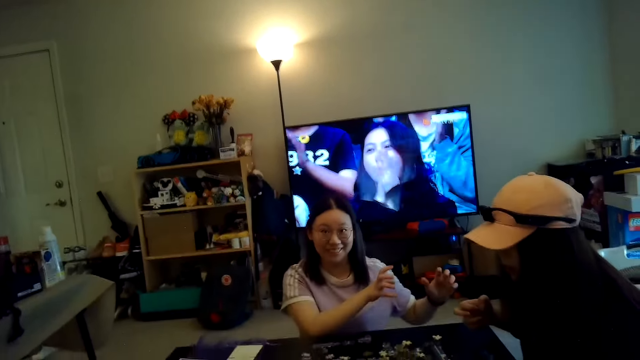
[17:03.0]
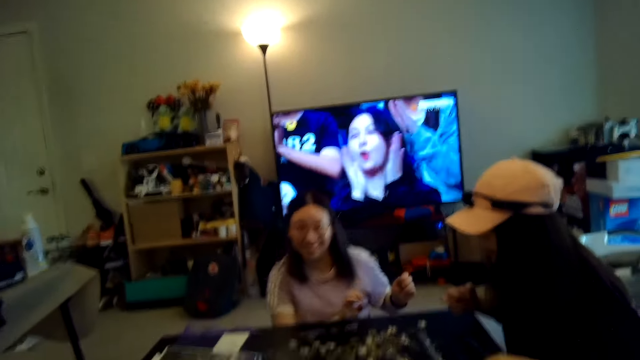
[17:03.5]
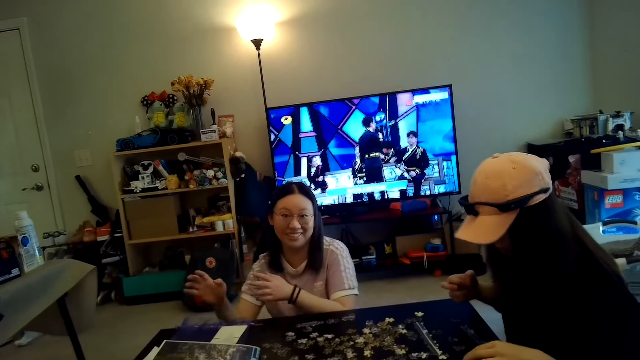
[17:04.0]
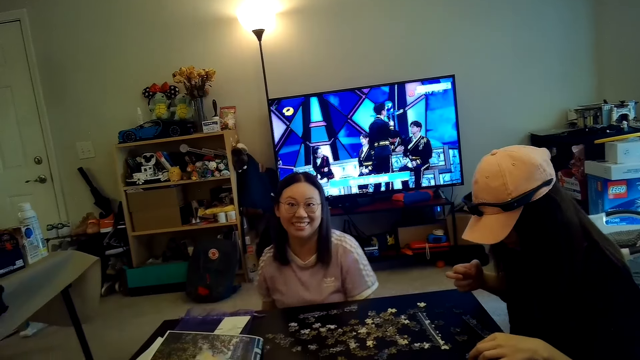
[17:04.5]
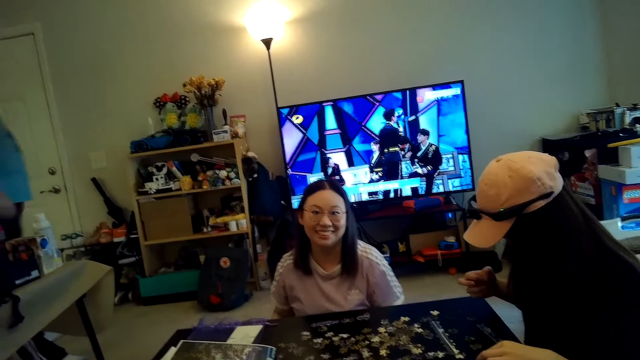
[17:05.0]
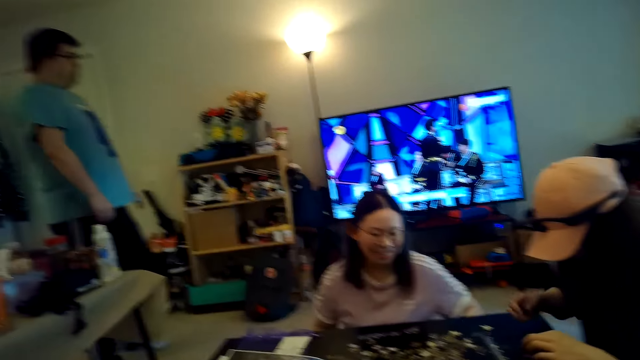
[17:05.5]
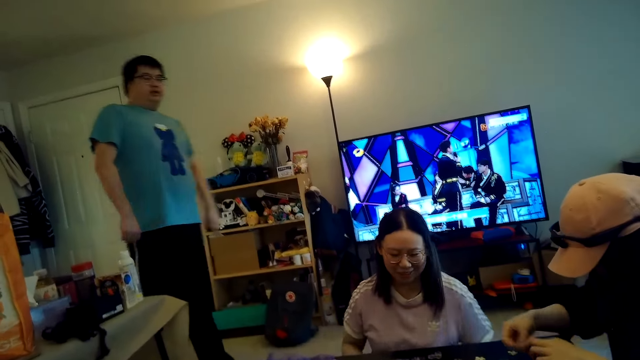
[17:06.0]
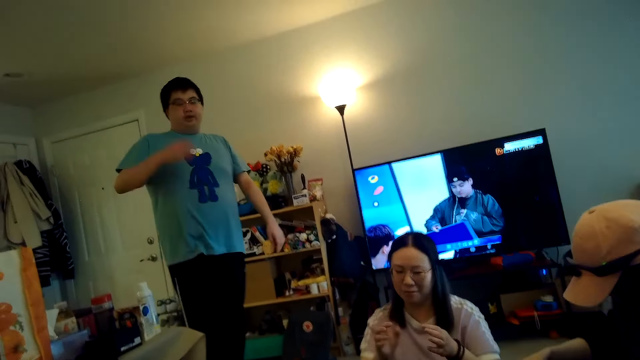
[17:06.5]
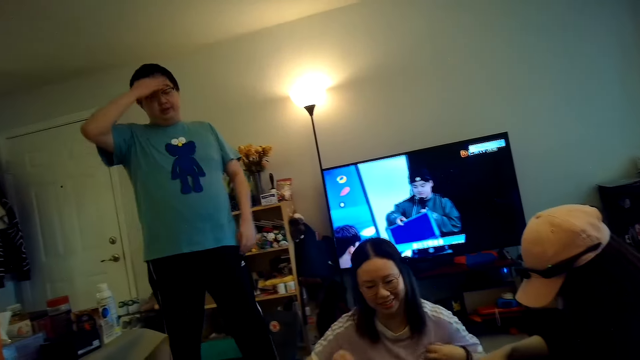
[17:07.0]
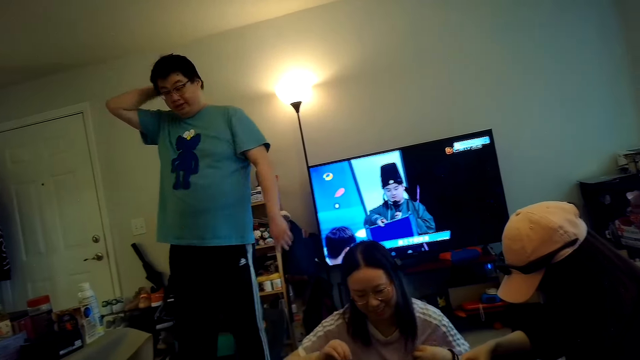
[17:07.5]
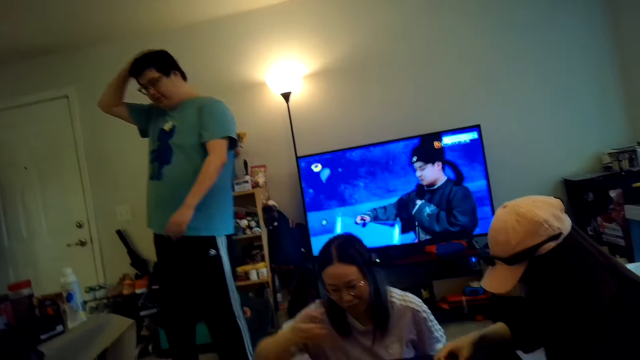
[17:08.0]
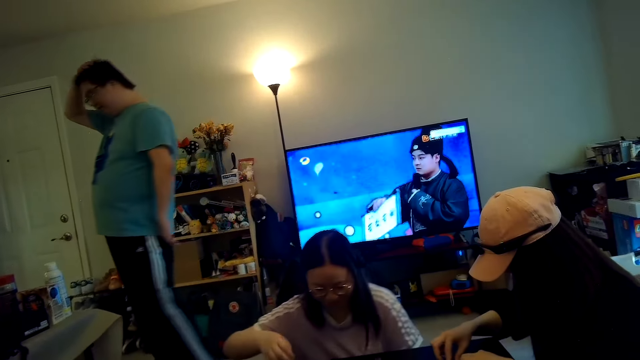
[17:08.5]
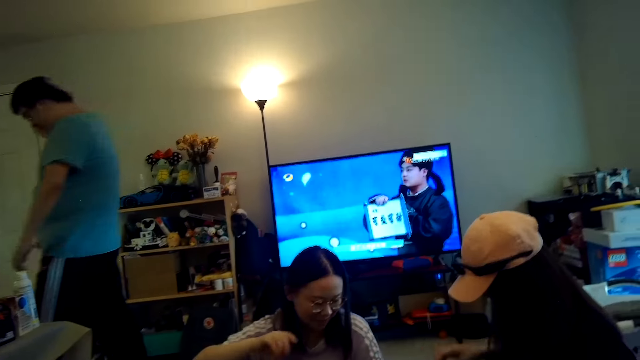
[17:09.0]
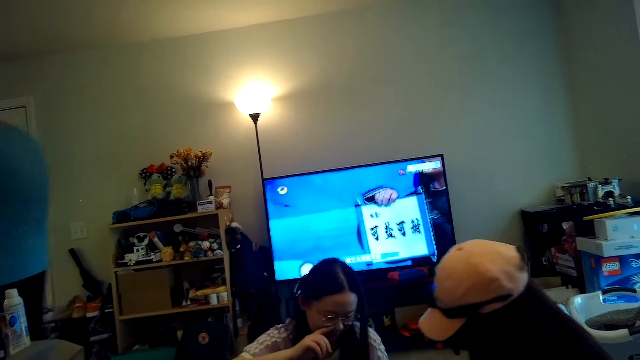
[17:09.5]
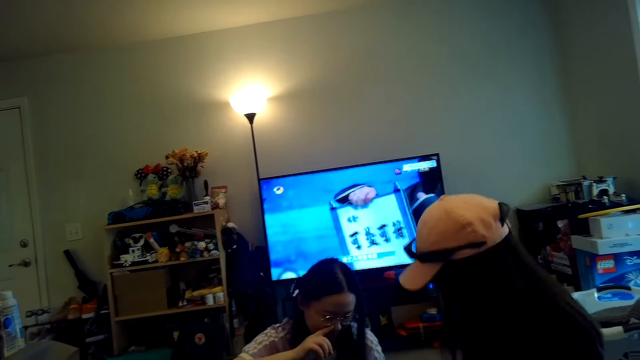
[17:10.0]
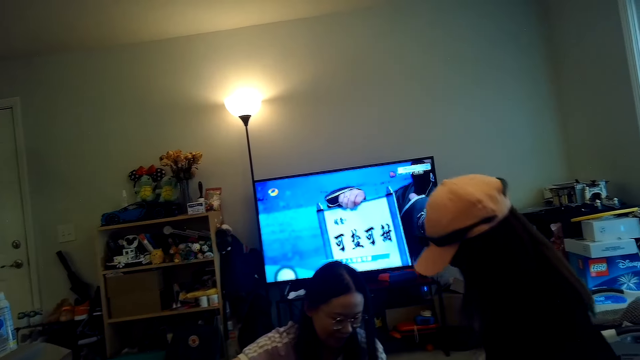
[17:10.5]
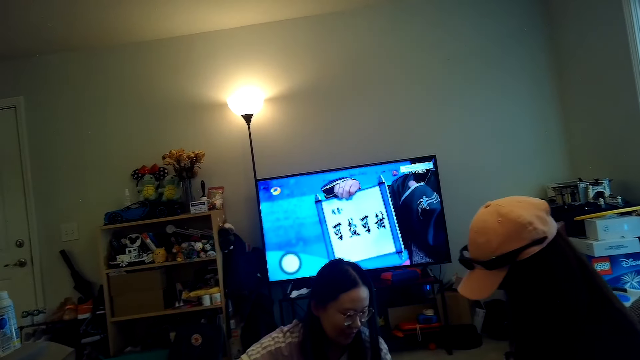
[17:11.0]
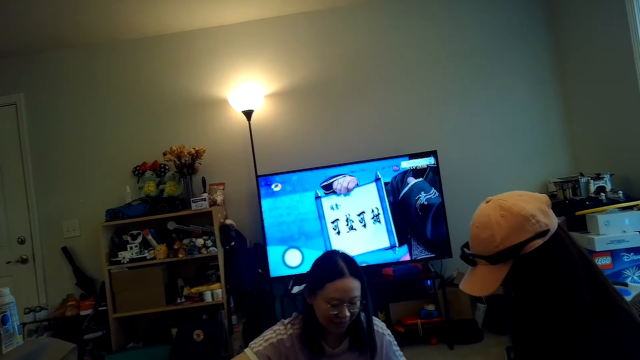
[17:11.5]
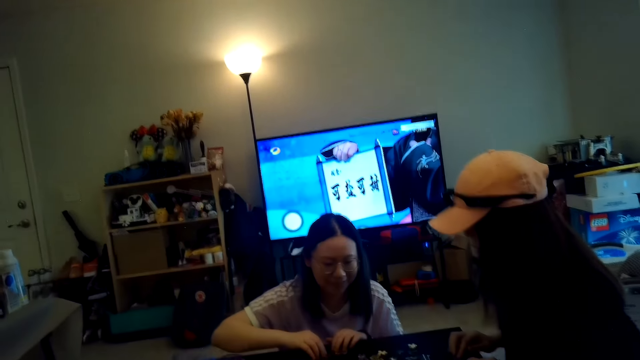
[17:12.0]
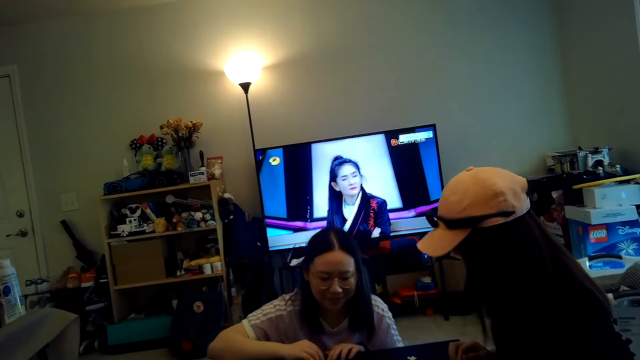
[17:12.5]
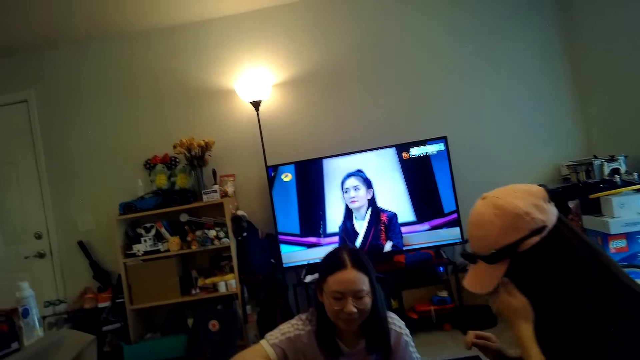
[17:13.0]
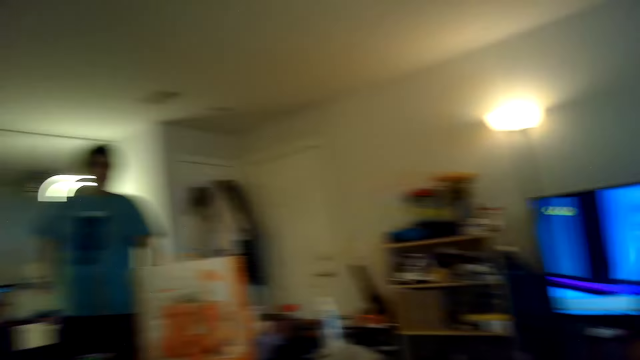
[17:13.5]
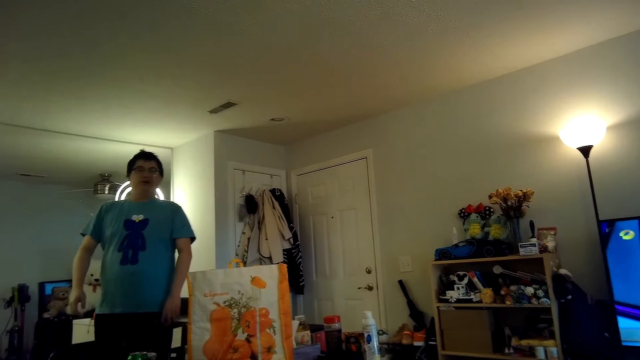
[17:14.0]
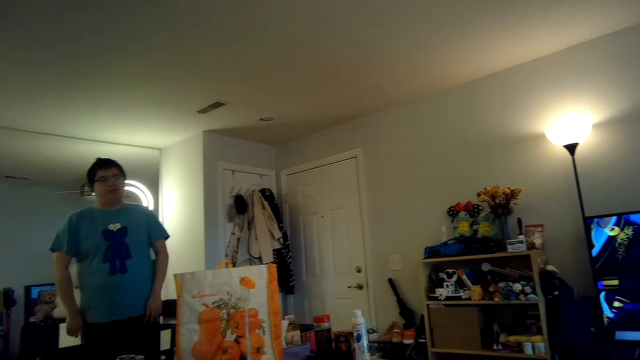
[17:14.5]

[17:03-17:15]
A man walks in the house.

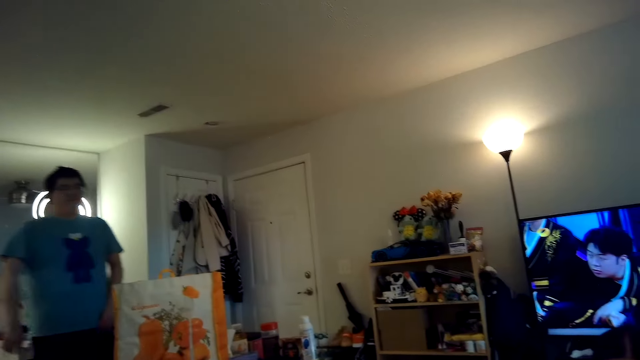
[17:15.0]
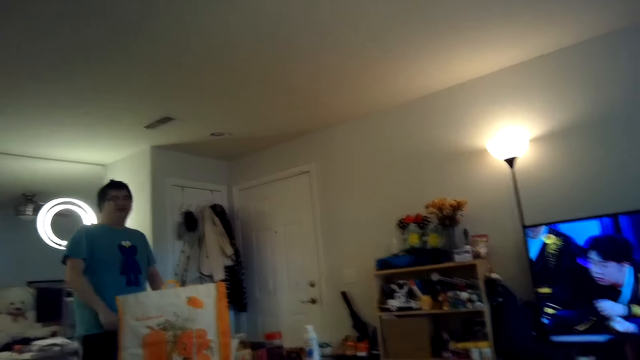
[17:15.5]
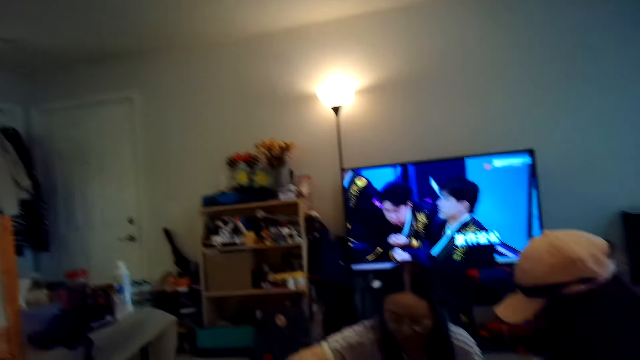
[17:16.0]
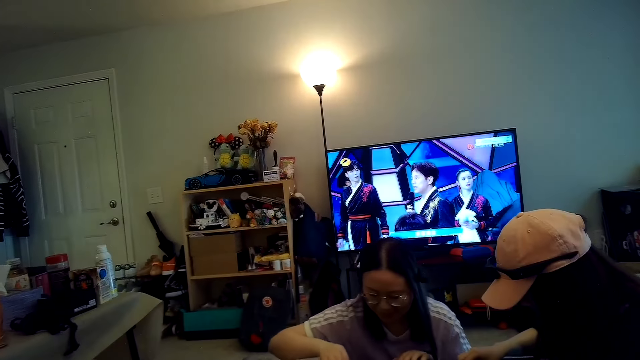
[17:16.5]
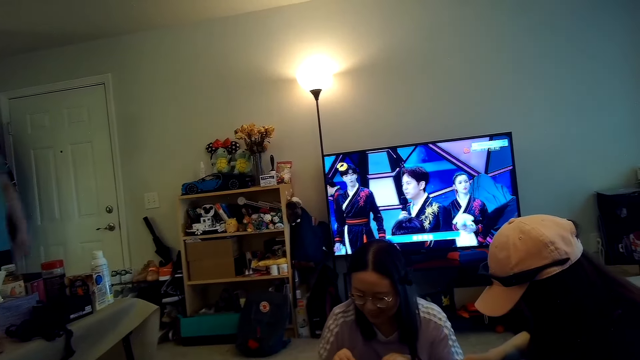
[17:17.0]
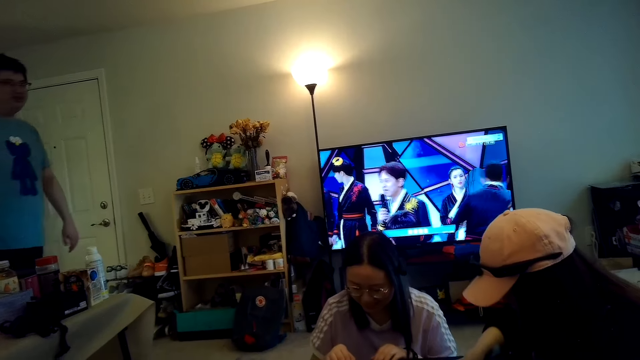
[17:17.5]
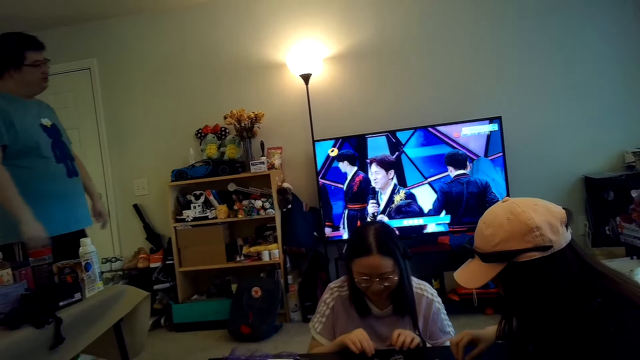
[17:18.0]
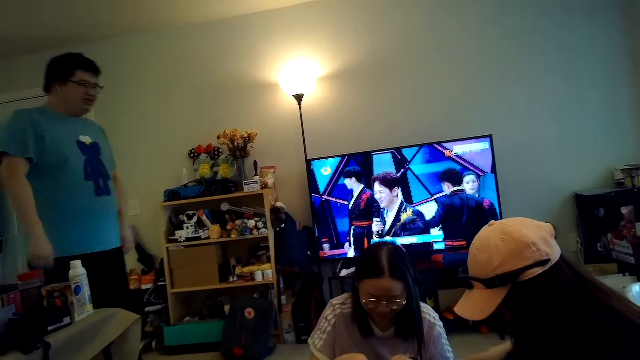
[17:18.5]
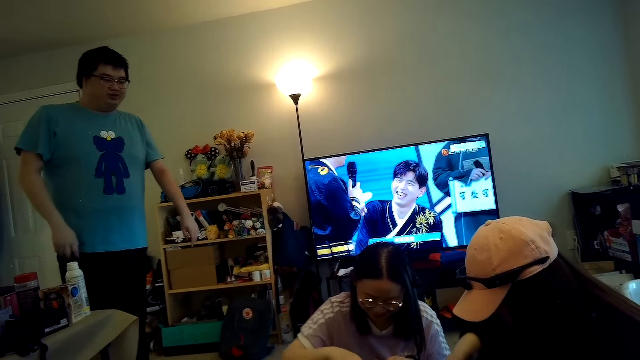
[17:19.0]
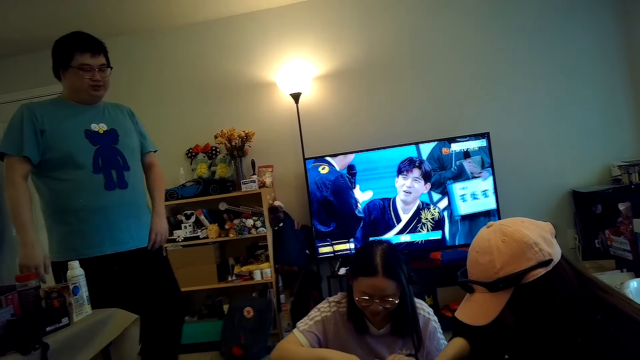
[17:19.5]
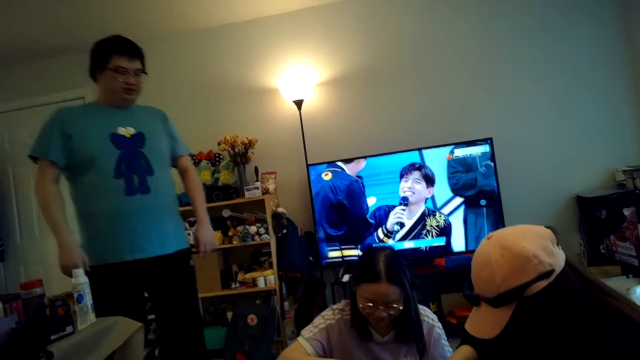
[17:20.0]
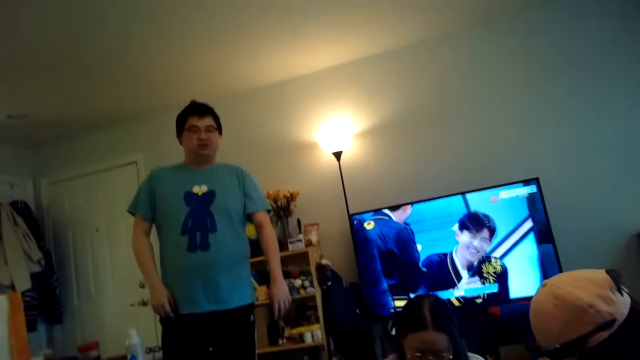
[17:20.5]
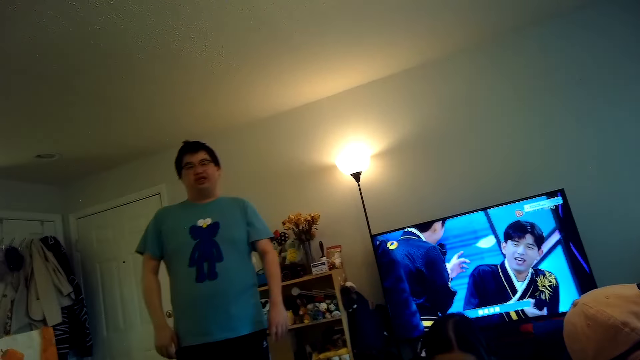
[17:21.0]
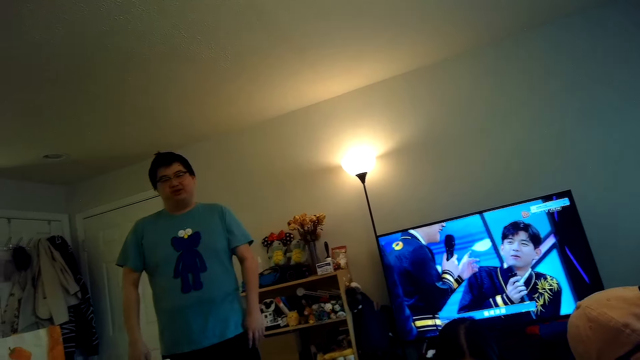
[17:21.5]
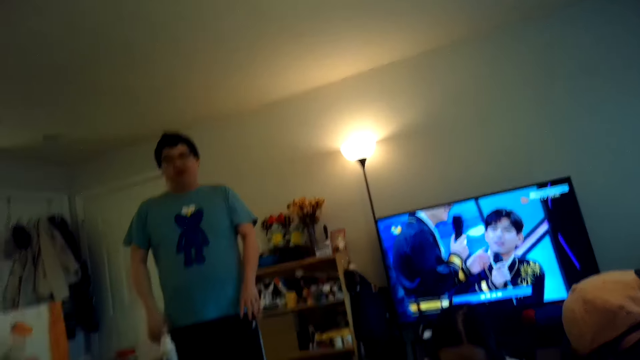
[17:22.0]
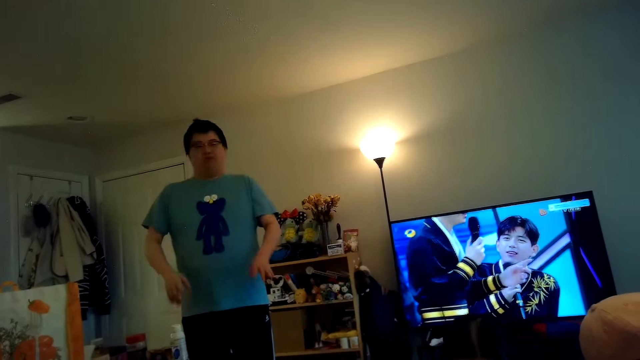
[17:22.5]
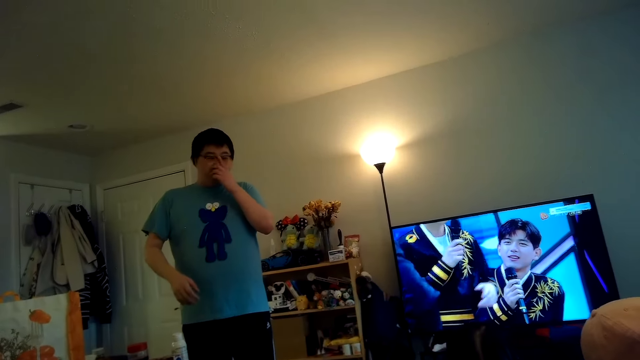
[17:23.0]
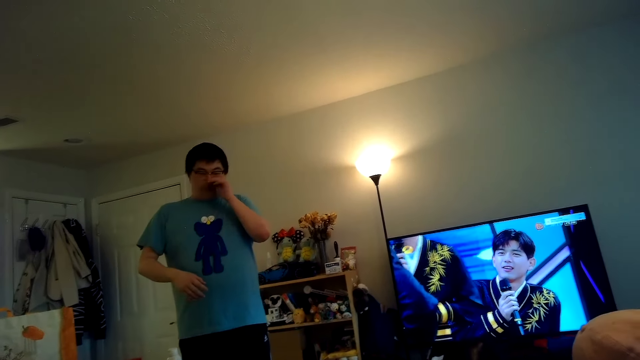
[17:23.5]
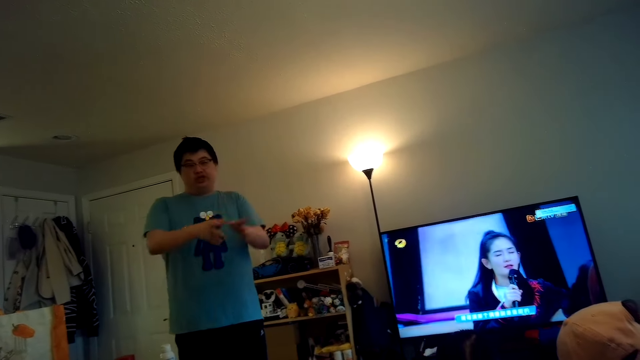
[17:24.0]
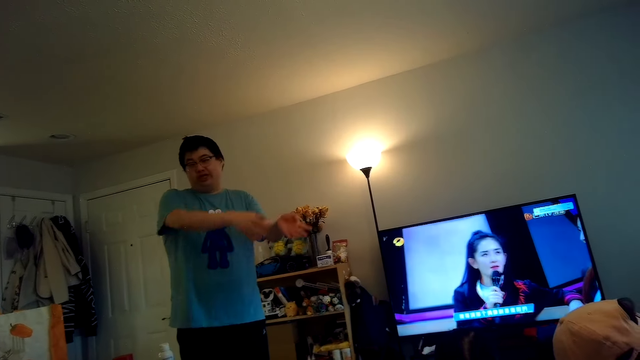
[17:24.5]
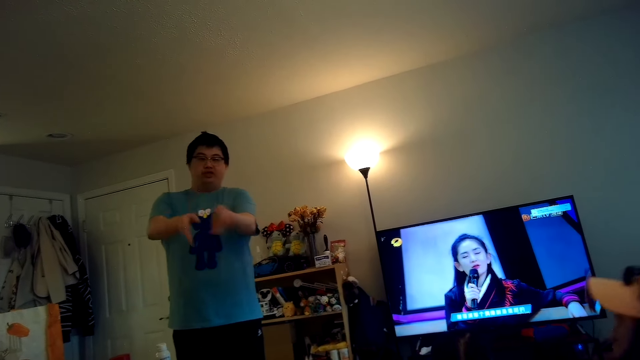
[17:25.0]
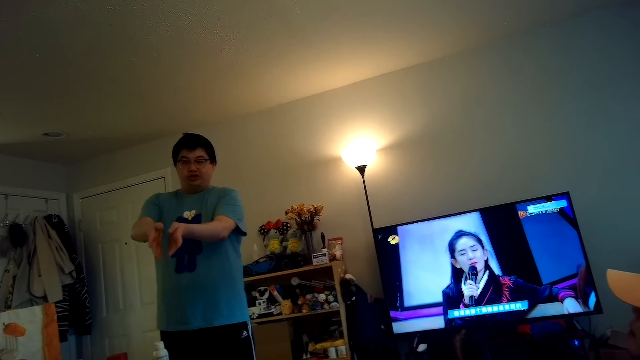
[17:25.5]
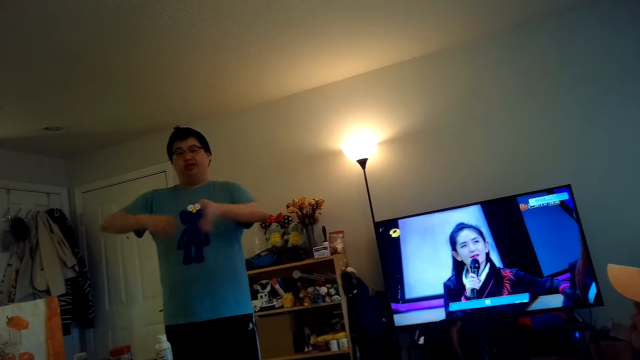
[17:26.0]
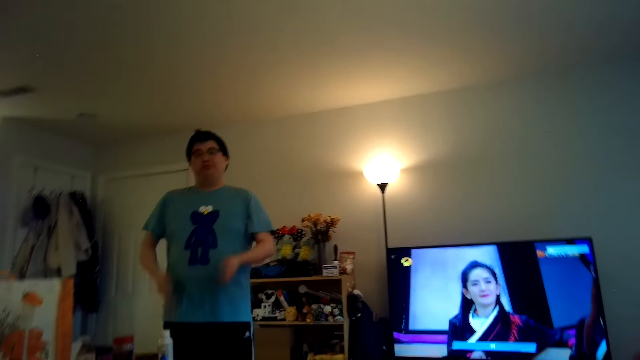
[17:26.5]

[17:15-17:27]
A man talks to the camera wearer.
